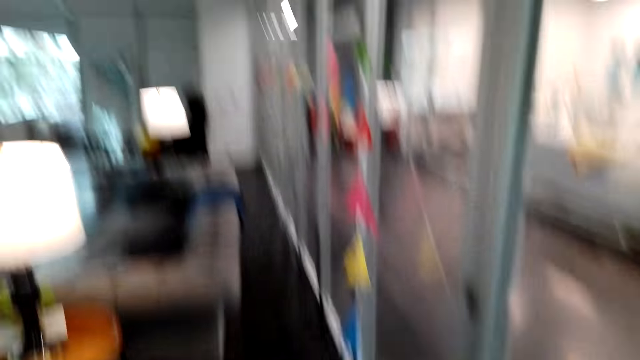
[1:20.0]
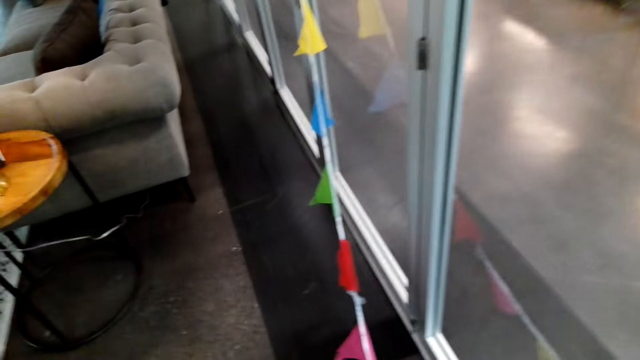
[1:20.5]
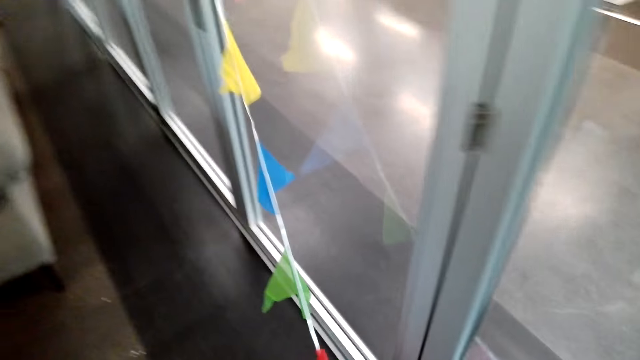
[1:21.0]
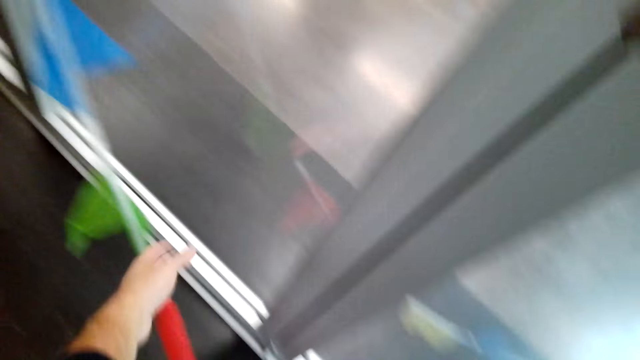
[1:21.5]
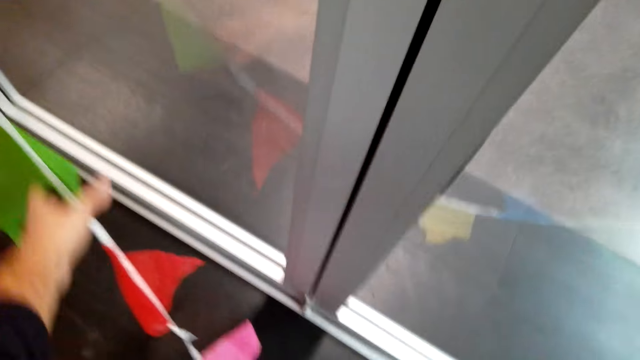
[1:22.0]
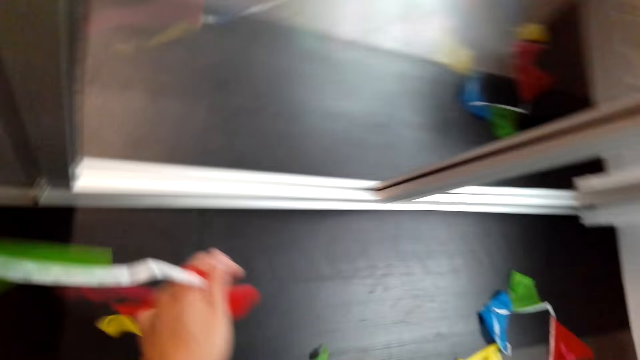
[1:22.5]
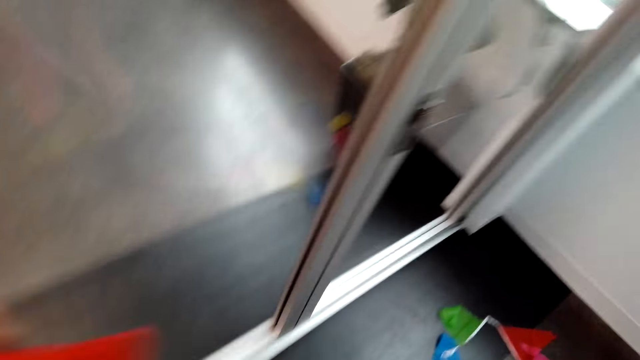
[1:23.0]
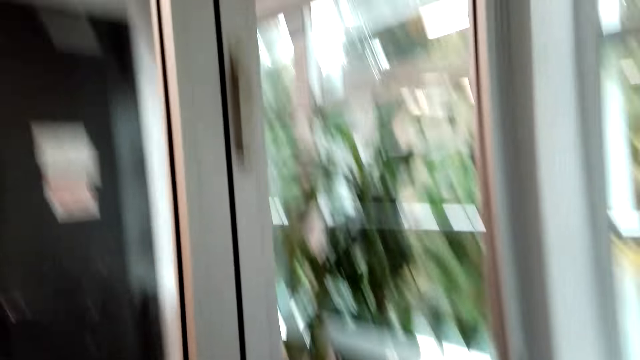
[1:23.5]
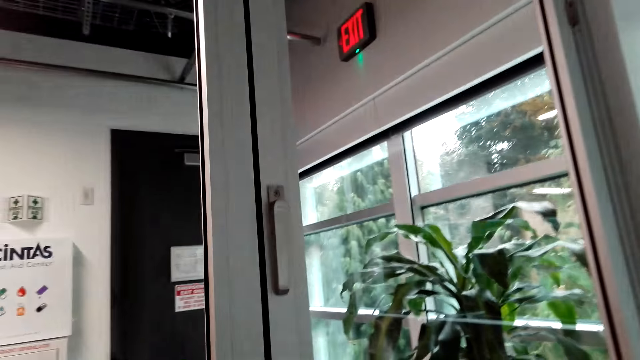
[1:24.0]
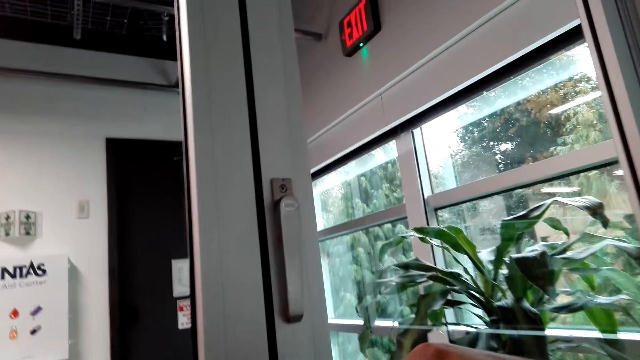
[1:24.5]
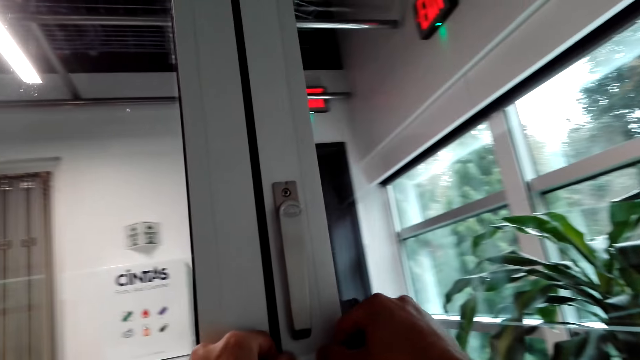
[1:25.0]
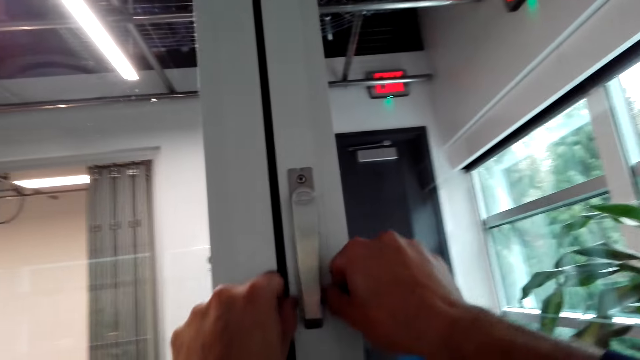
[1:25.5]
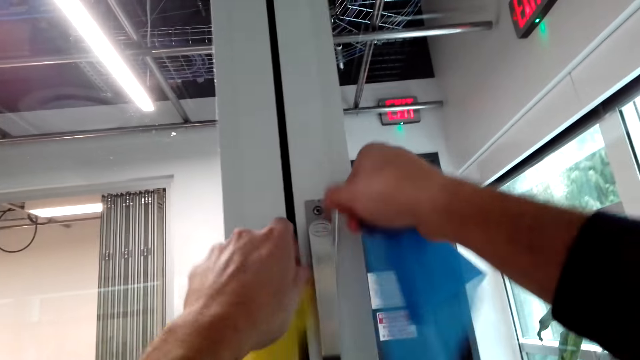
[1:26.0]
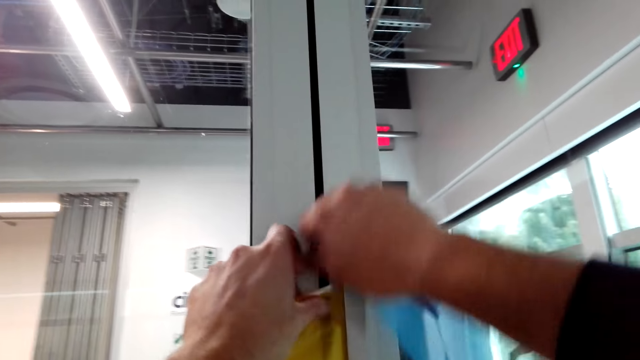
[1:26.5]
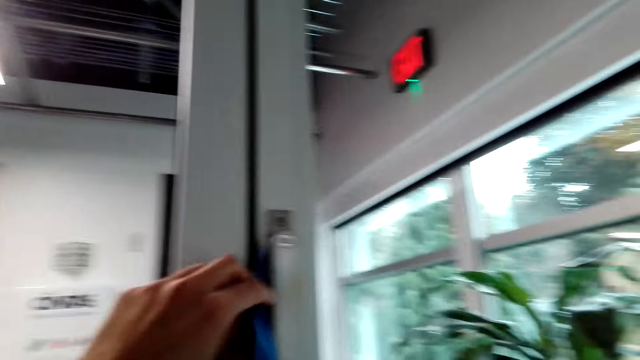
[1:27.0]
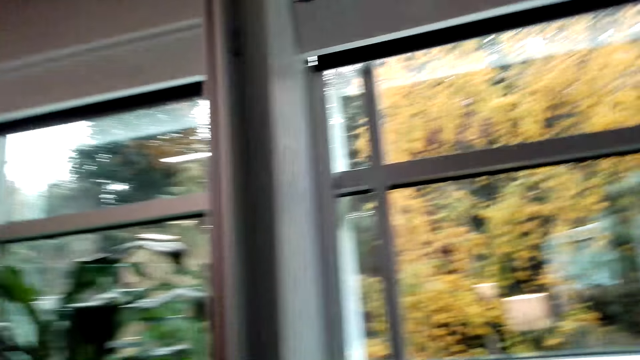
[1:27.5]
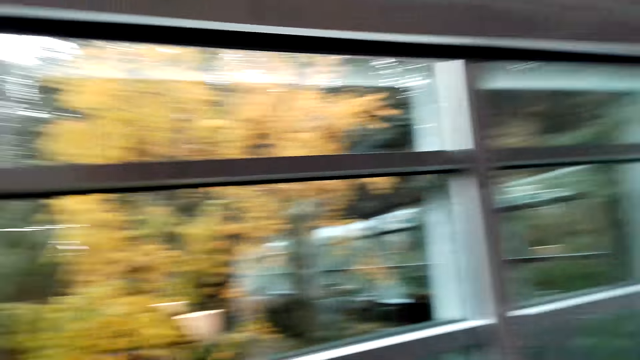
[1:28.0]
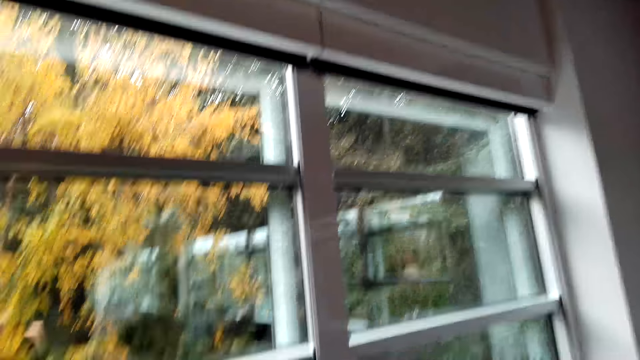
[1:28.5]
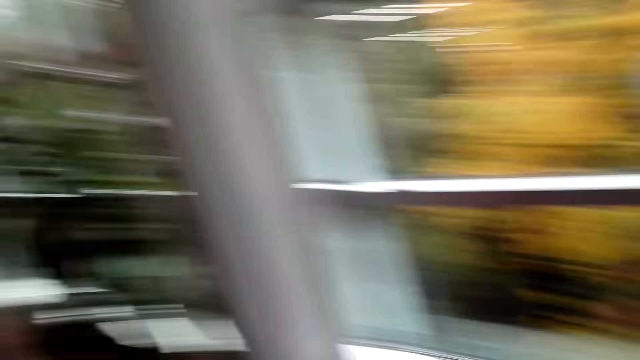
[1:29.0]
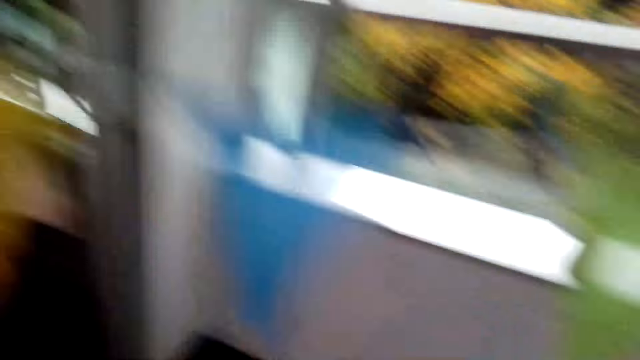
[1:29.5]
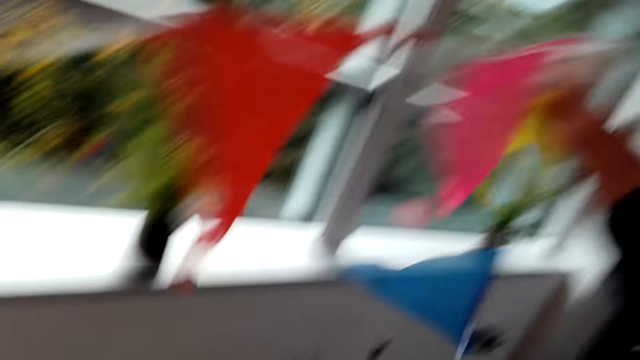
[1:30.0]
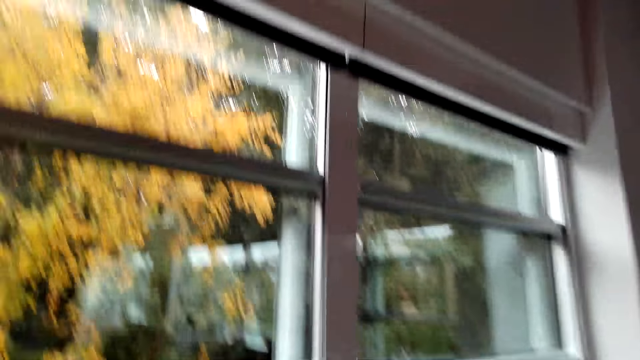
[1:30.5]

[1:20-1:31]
The camera wearer hangs the pennant banner flags on the window rail. They look around the hotel.

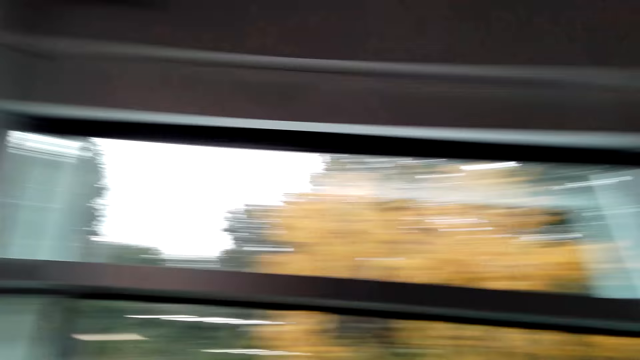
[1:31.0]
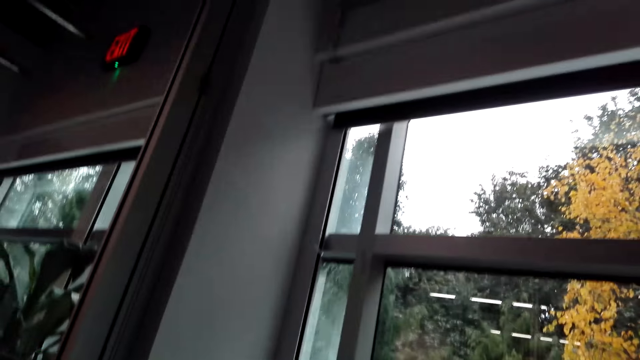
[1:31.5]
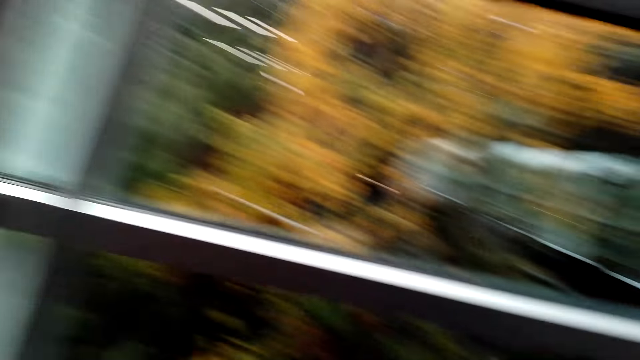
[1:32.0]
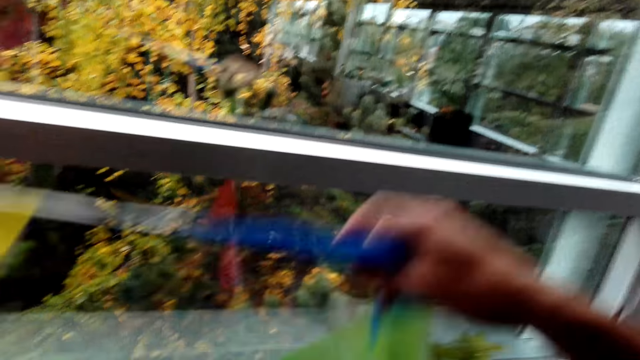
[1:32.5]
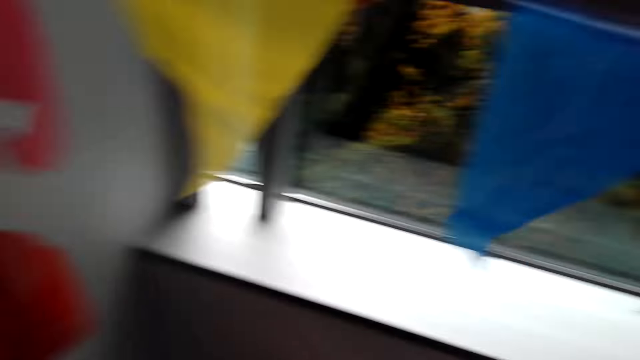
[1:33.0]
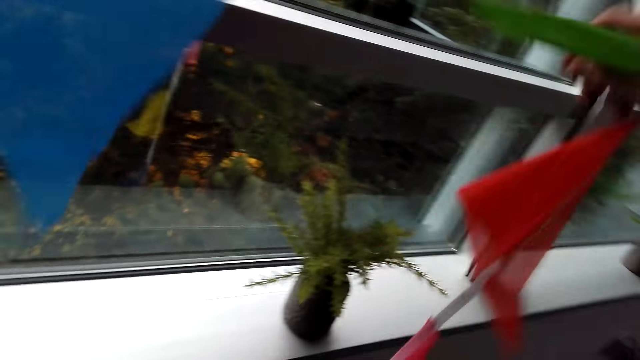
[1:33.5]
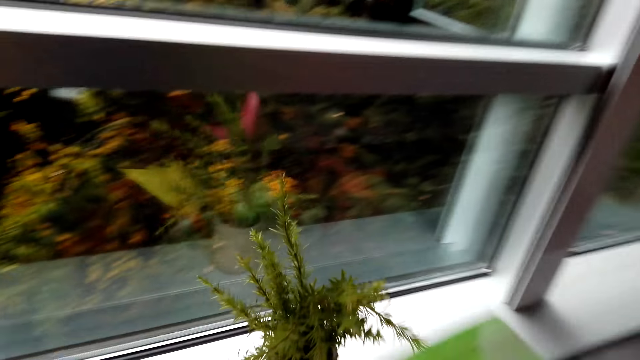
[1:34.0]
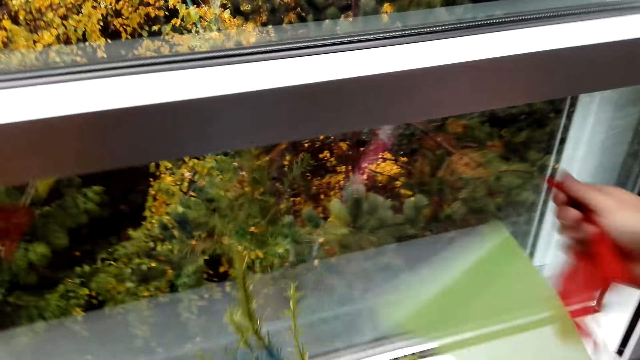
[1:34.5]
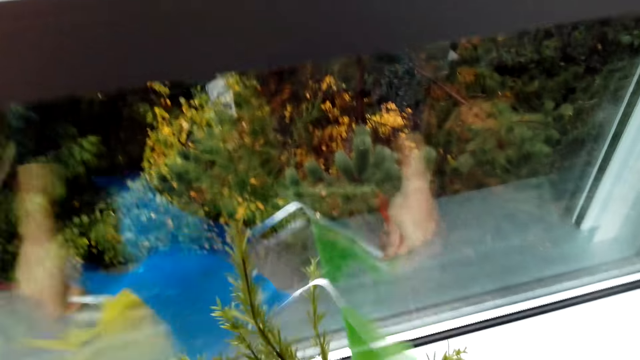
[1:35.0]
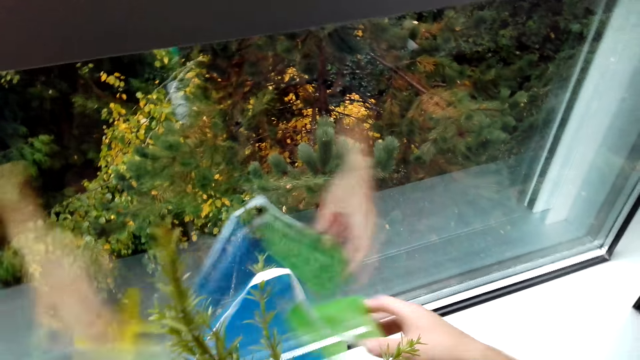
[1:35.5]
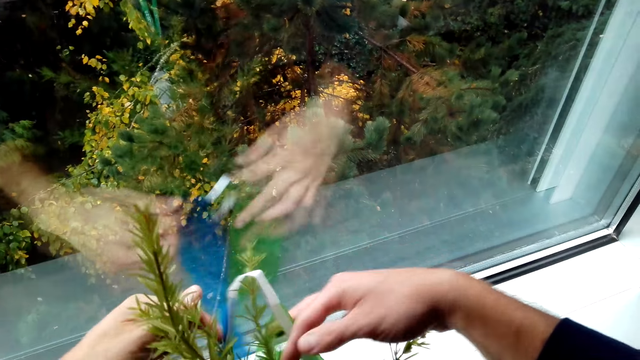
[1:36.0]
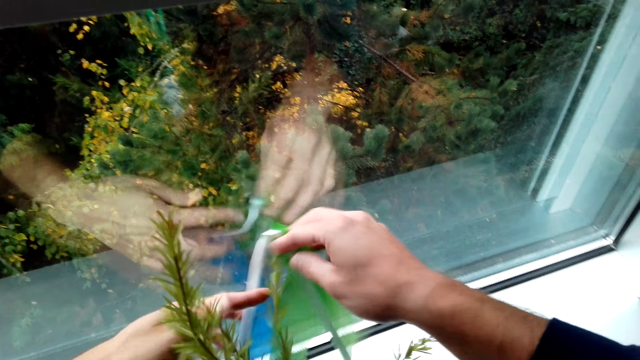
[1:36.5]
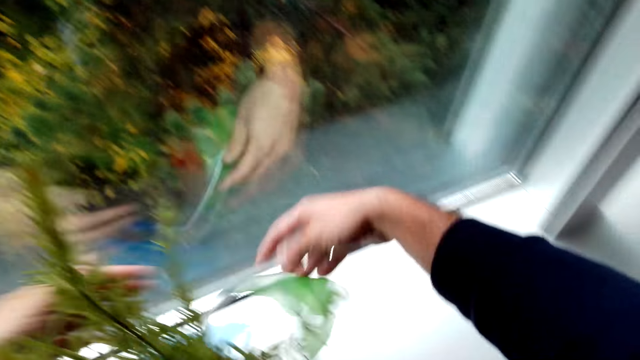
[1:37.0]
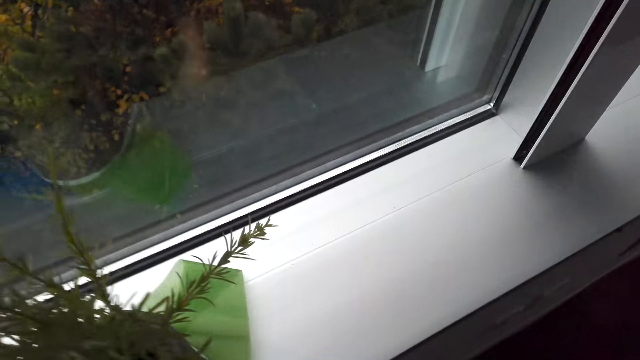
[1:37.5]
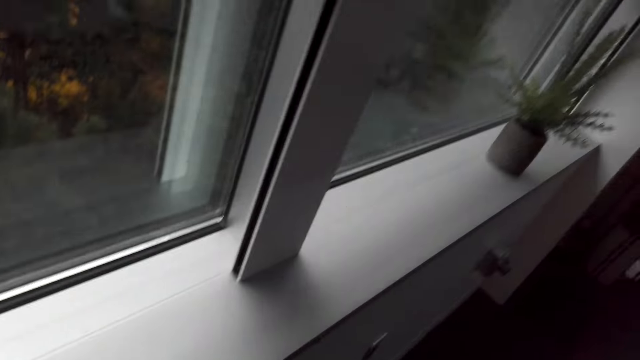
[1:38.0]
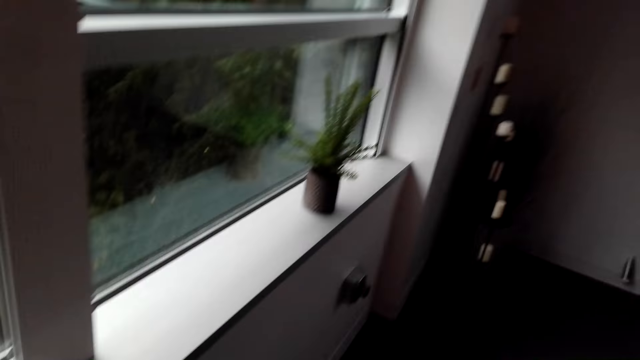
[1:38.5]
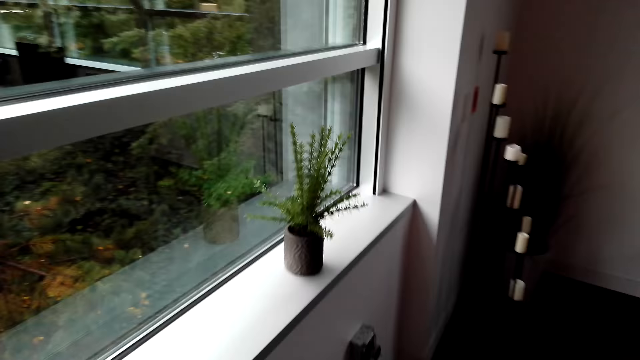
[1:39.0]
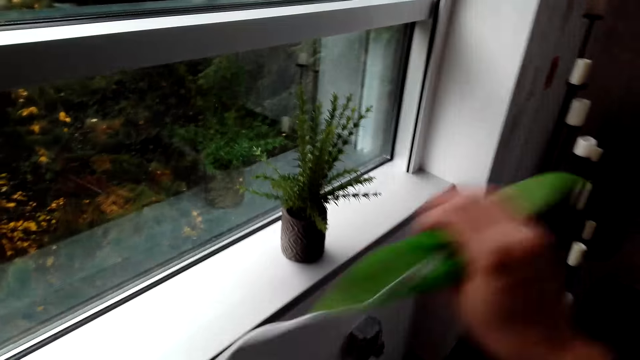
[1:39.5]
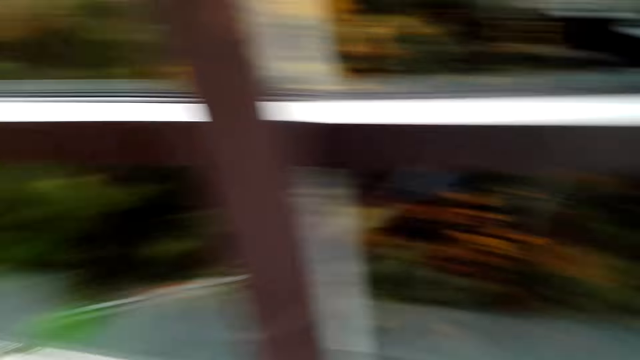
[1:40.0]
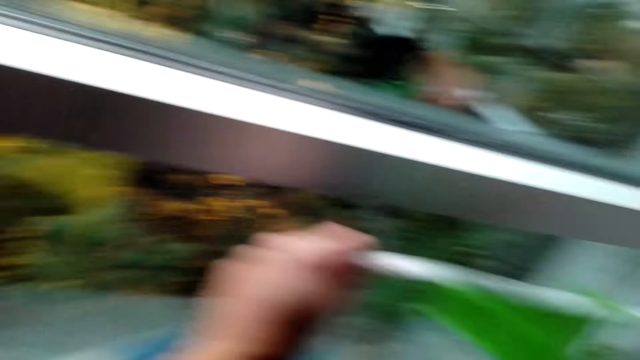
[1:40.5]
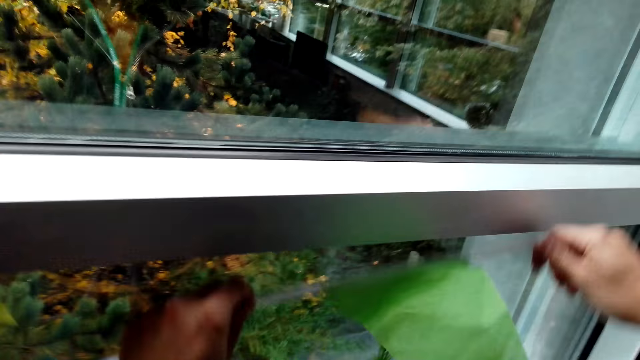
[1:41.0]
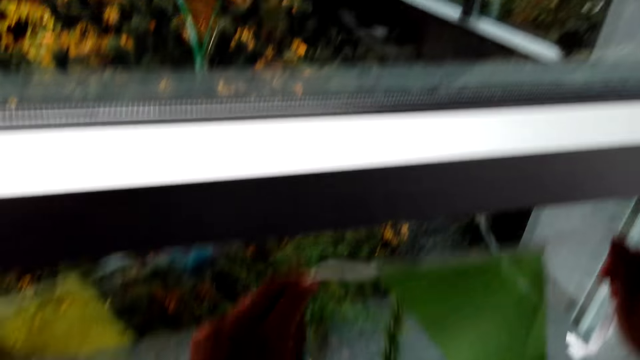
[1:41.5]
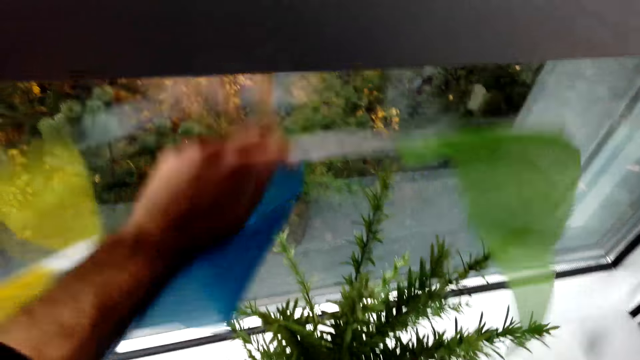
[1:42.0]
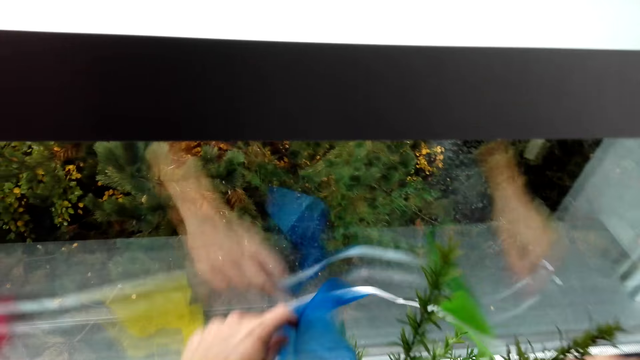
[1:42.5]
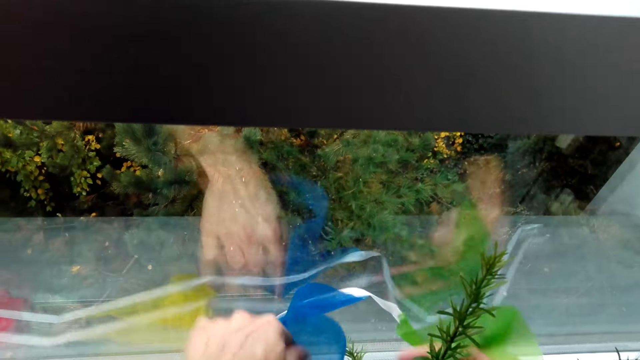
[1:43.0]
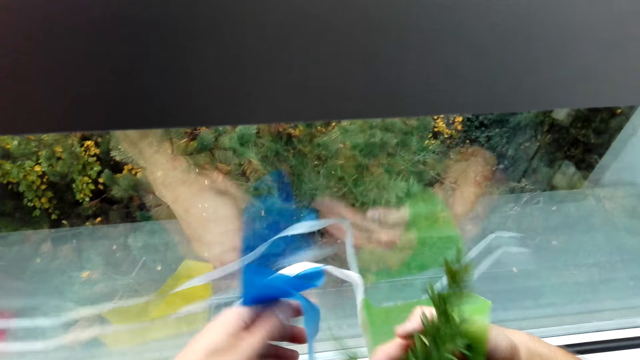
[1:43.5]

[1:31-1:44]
The camera wearer moves the pennant banner flags. They move the pennant banner flags behind the plant pot. They walk around the hotel. They move the pennant banner flags behind the plant pot.
